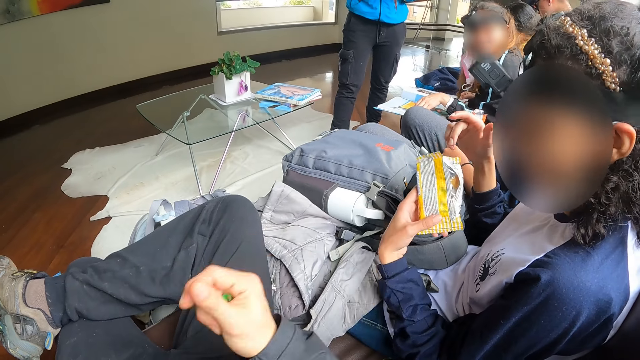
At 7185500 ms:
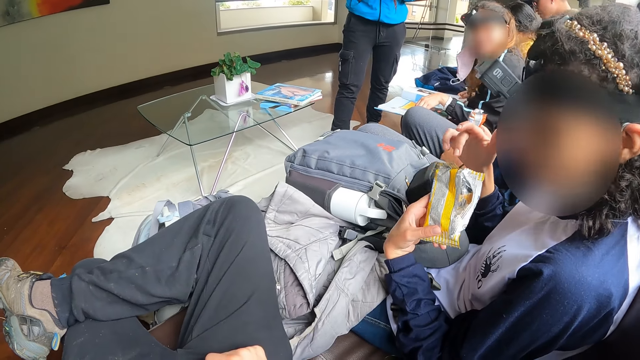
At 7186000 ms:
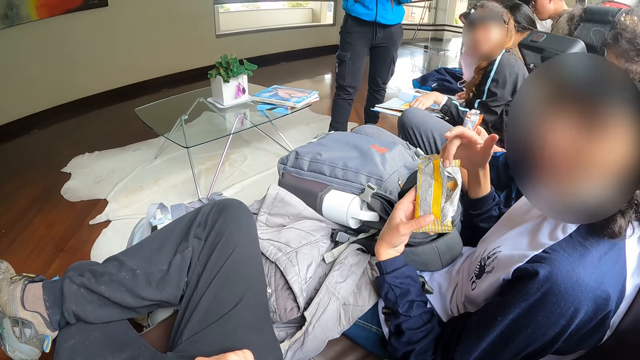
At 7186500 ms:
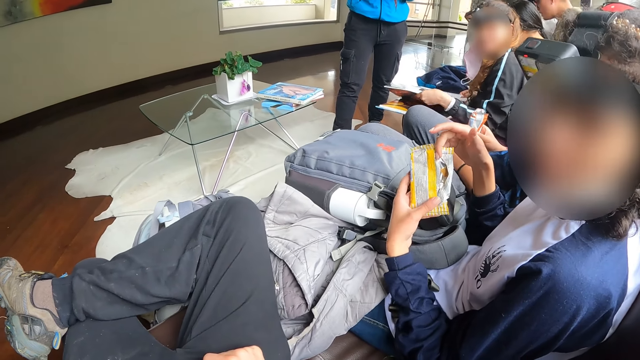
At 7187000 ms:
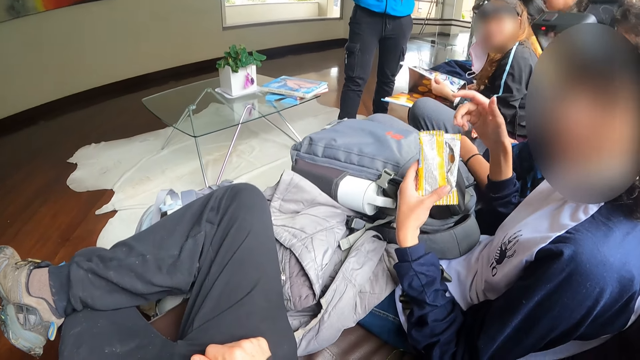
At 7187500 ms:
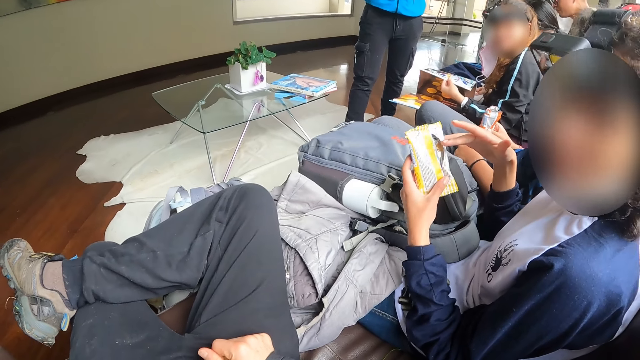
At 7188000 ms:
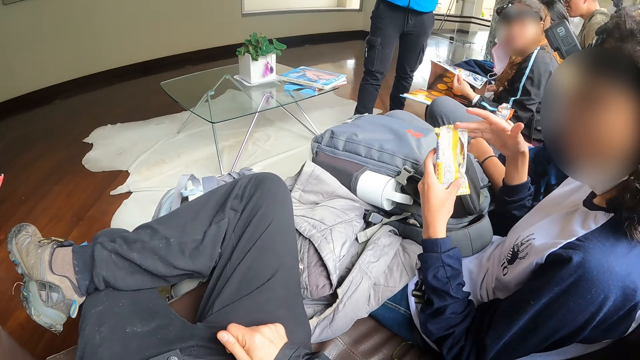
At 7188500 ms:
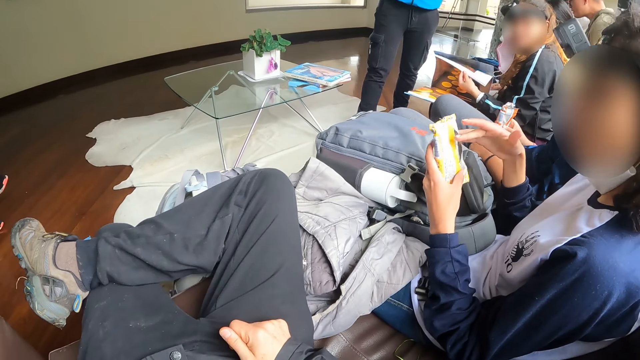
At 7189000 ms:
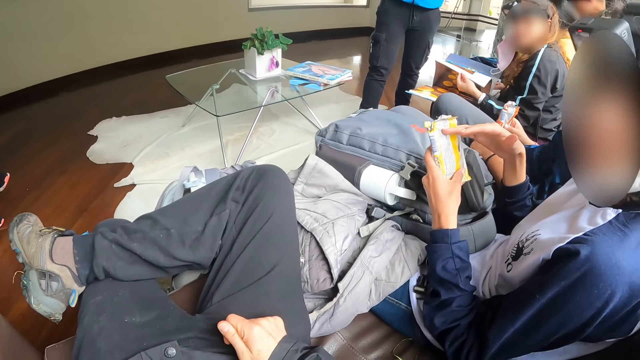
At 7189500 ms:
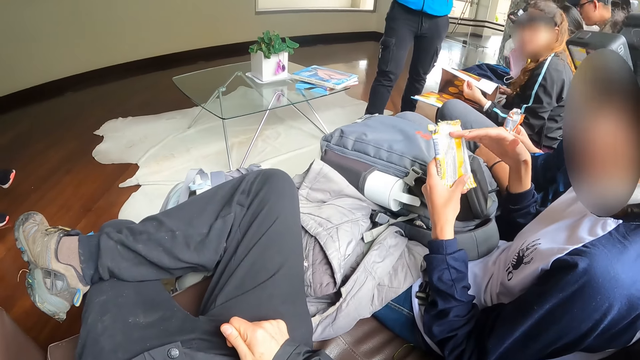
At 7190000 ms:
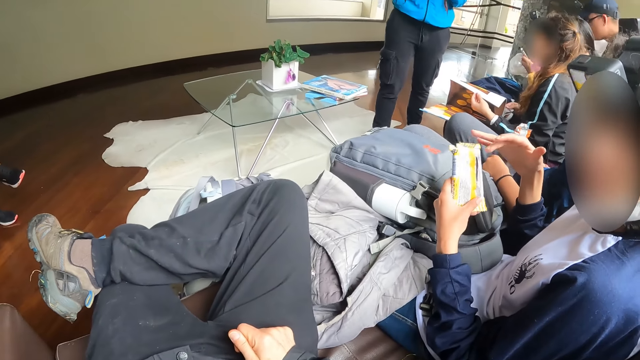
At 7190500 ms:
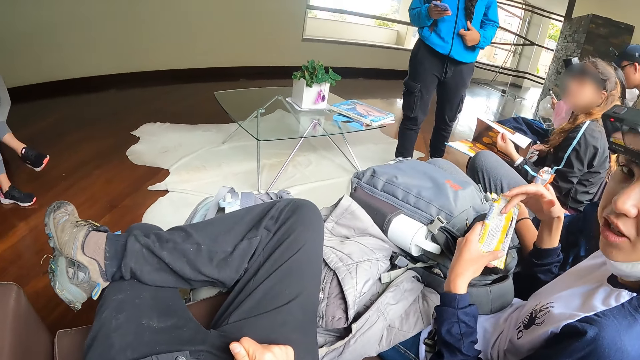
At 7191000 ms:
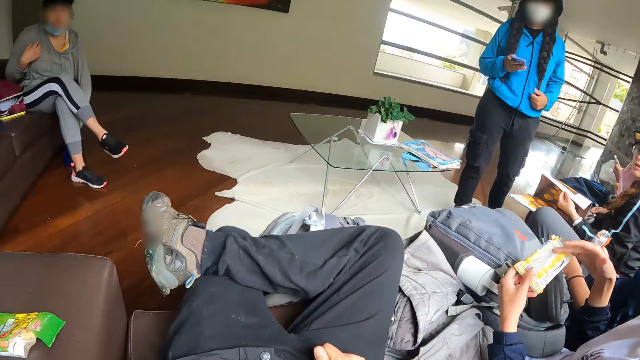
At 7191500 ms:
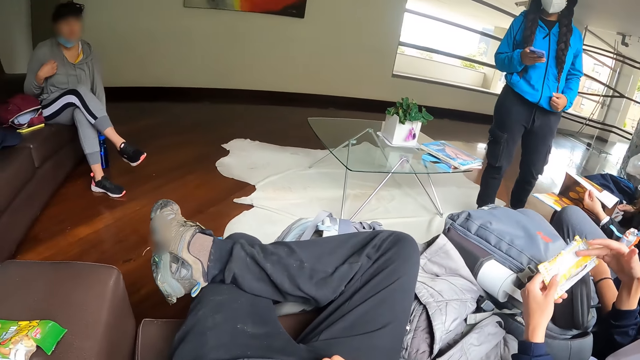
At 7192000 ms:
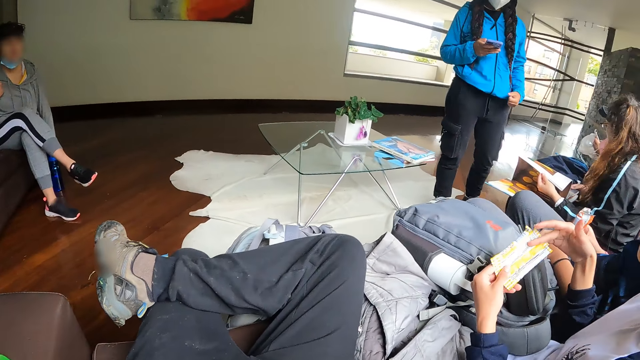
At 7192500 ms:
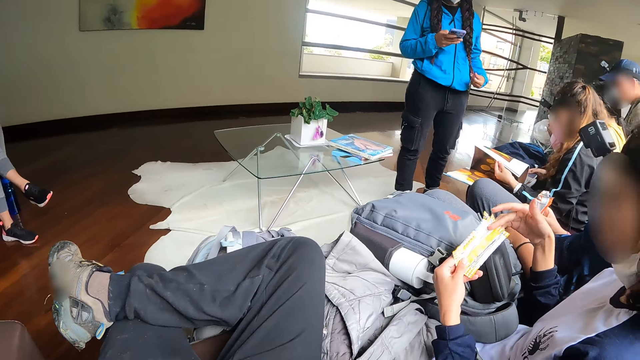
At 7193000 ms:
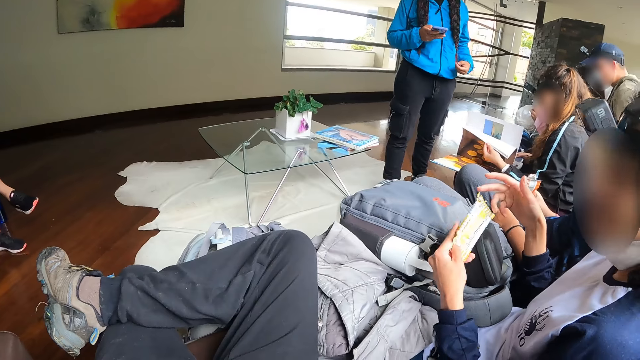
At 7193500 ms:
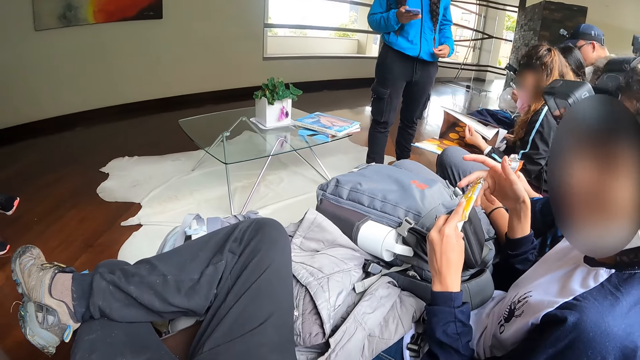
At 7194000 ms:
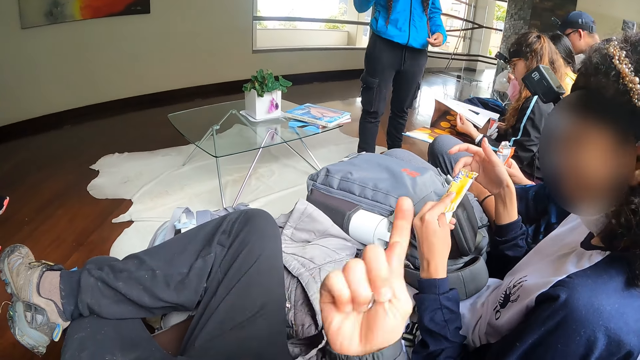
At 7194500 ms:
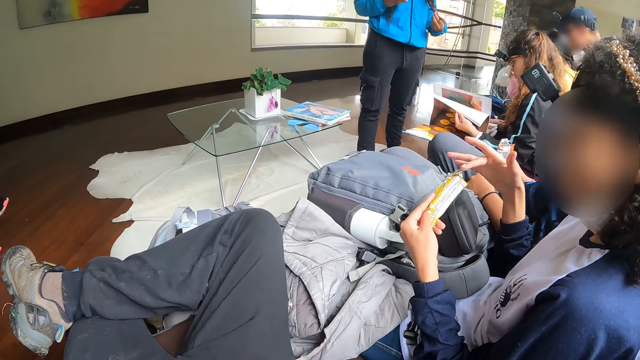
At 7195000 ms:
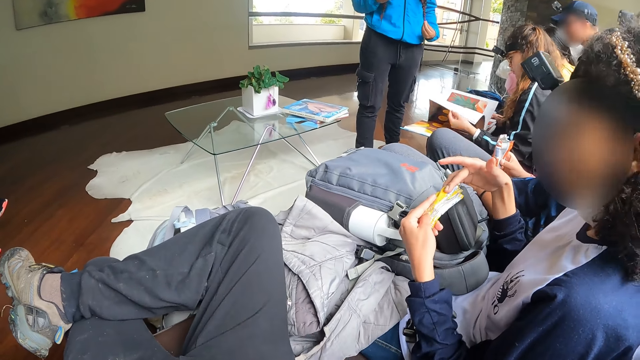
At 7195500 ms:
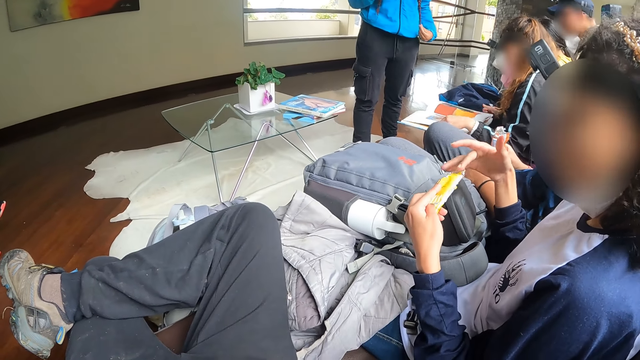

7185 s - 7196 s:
The woman operates the phone with her right hand. The camera wearer looks at a person, and looks at another person while talking.

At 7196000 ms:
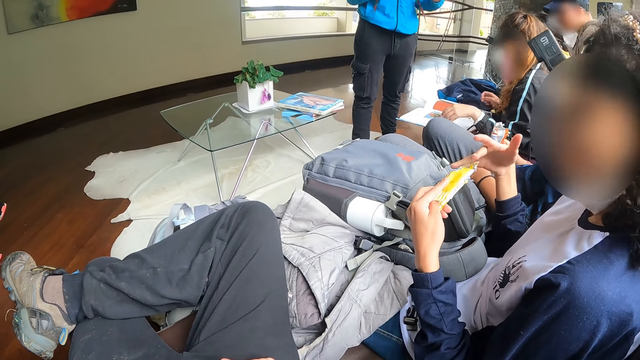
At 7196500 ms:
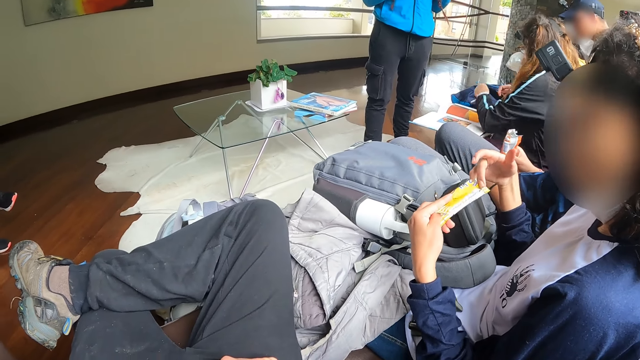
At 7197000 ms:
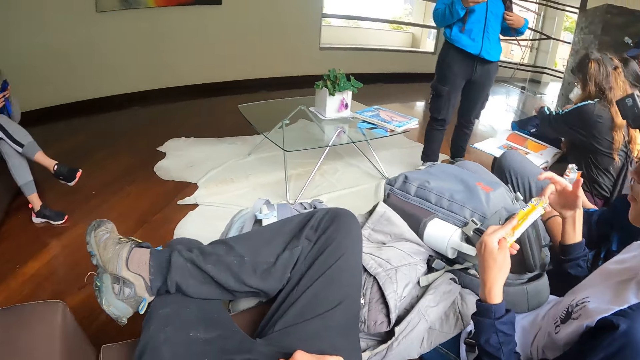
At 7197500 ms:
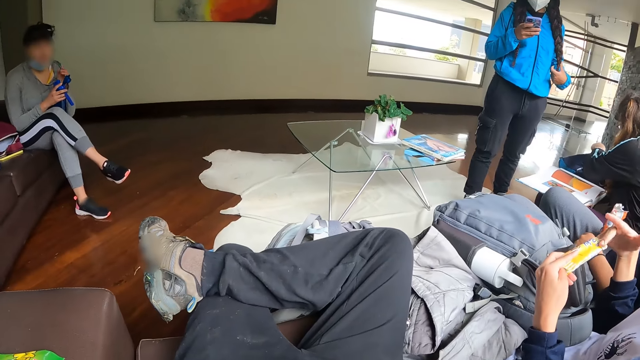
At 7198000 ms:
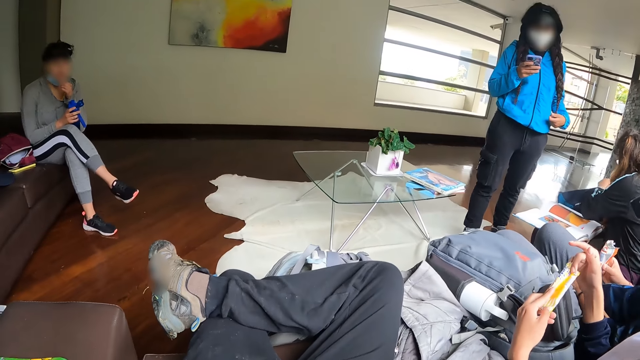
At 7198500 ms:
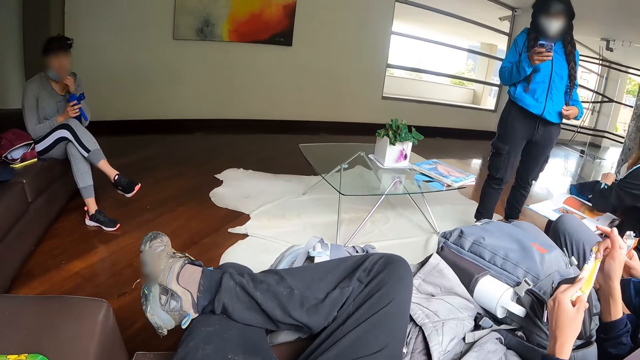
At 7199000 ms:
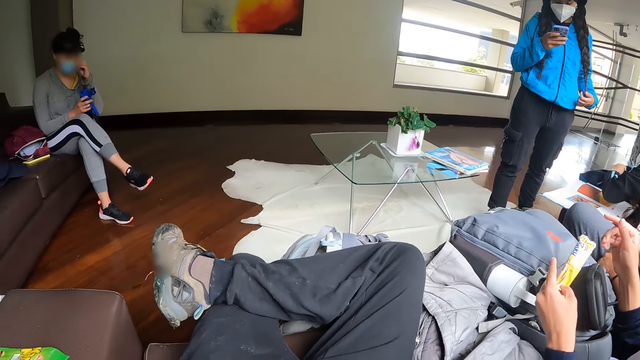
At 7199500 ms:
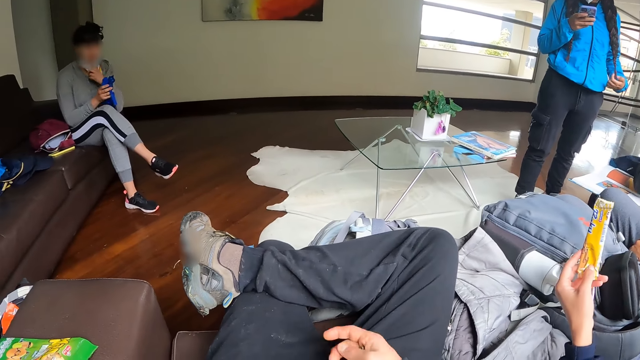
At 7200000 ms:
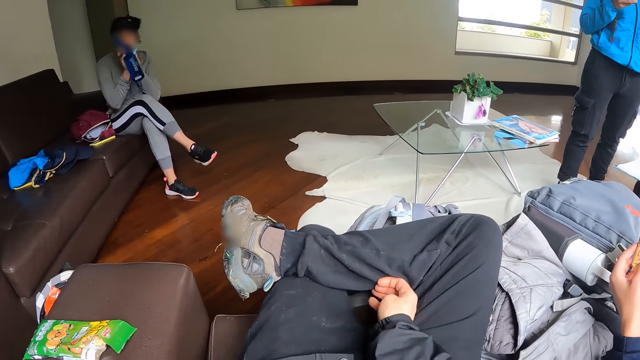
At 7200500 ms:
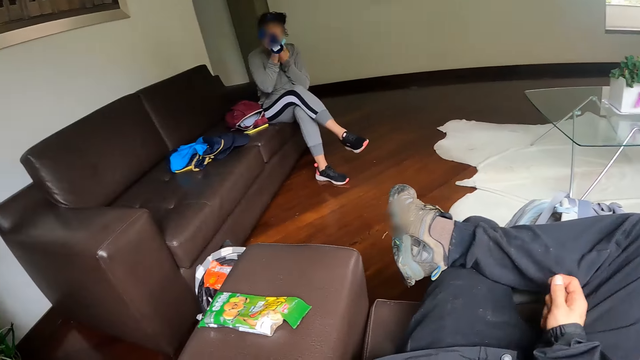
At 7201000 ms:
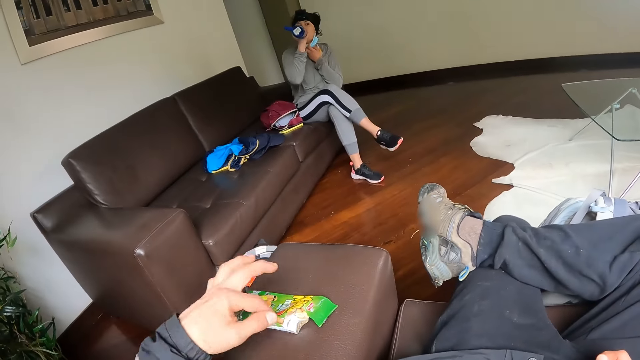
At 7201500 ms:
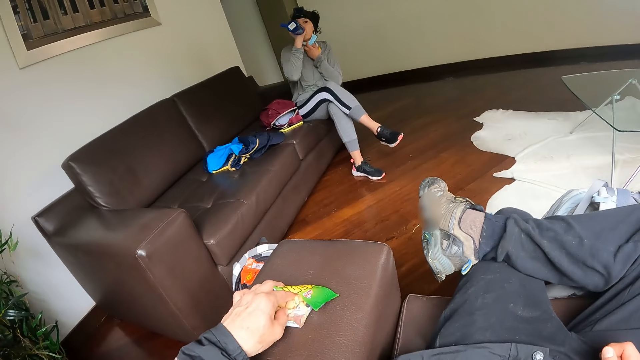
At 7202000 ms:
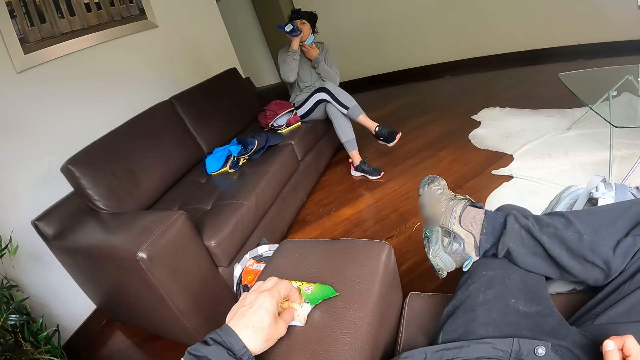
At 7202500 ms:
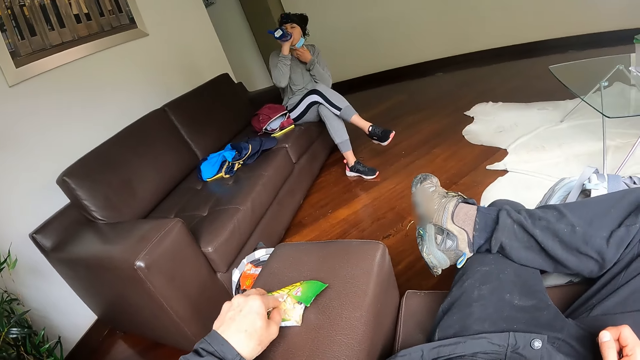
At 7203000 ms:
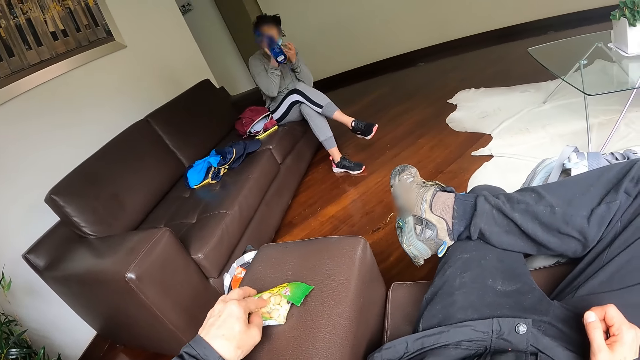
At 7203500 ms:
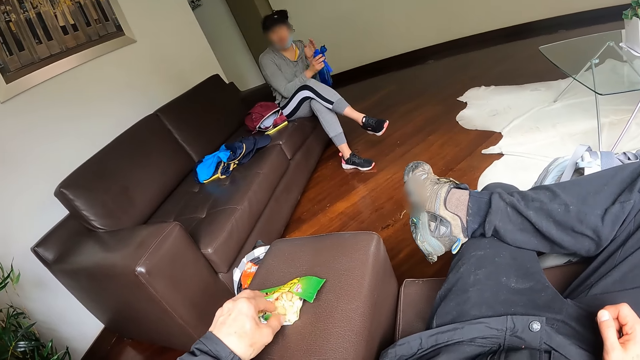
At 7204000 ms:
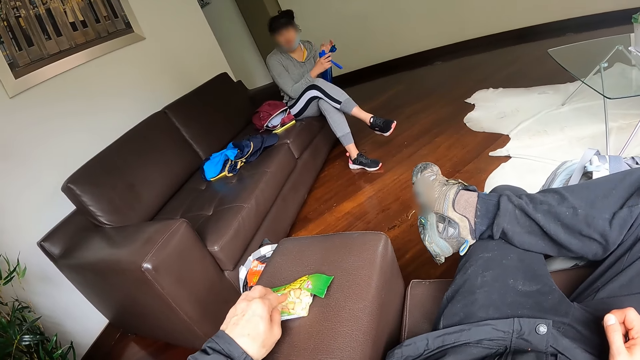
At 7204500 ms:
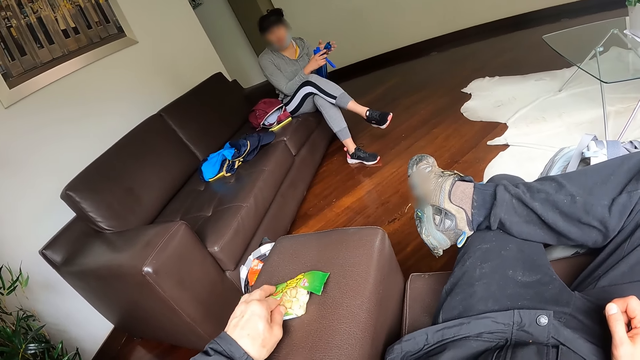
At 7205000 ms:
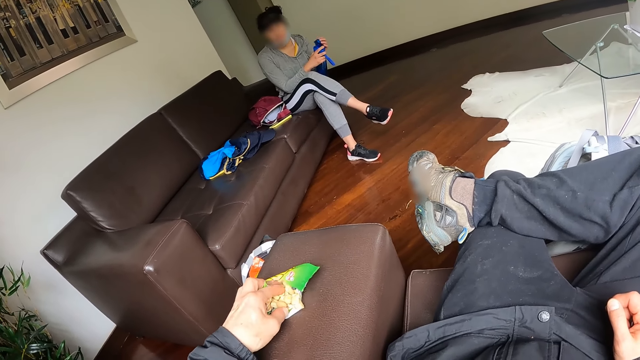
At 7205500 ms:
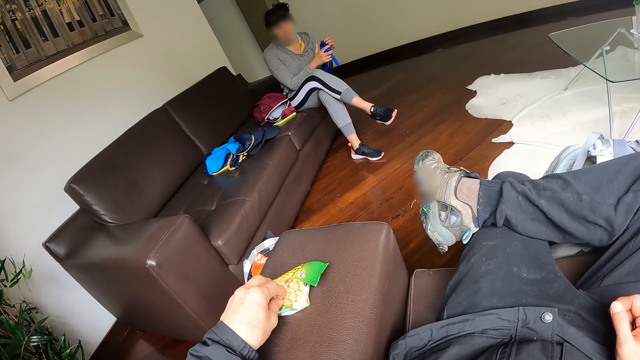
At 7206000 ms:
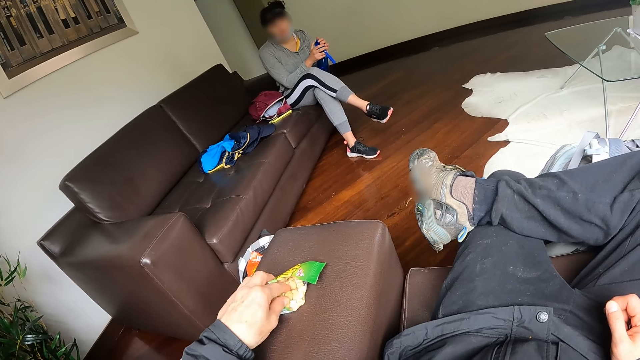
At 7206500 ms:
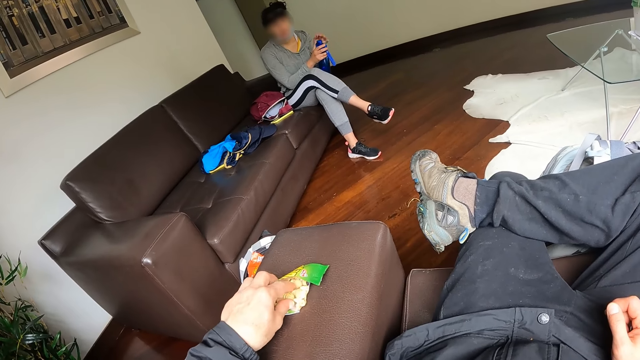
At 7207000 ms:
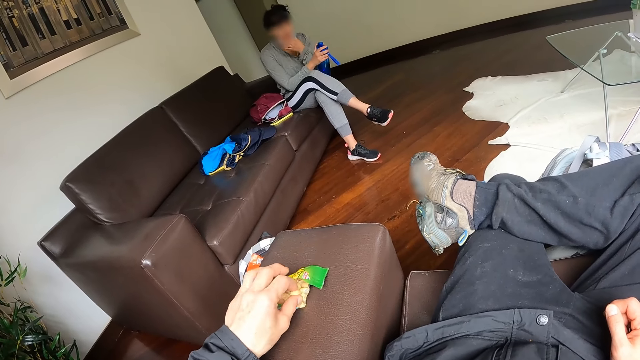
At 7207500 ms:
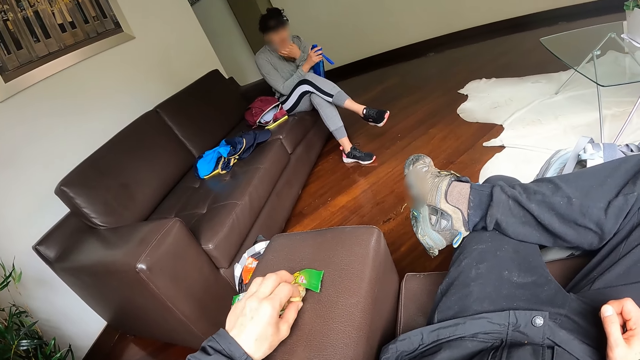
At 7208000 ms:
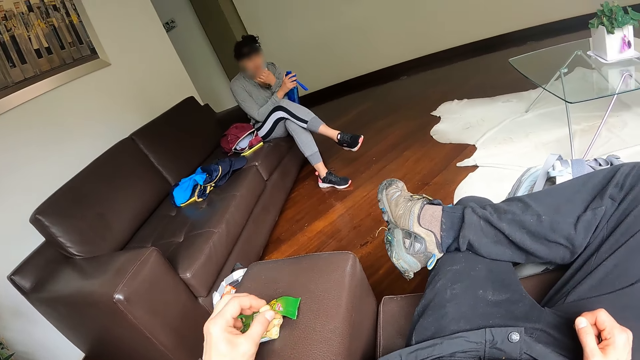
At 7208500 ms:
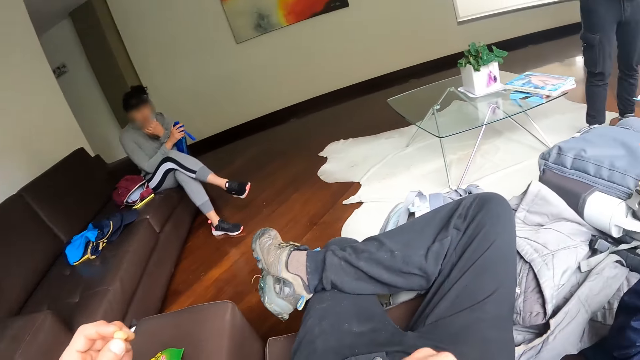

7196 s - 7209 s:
The woman holds a bottle with both hands, holds the bottle with her right hand, and adjusts a nose mask on her face with her left hand. The camera wearer talks to the woman. The woman drinks from the bottle with her right hand. The camera wearer looks at the woman drinking. He takes a snack from the pack with his left hand. He continues to eat. The woman closes the bottle with a cover on the bottle with her left hand. The woman adjusts the nose mask on her face with her left hand.
